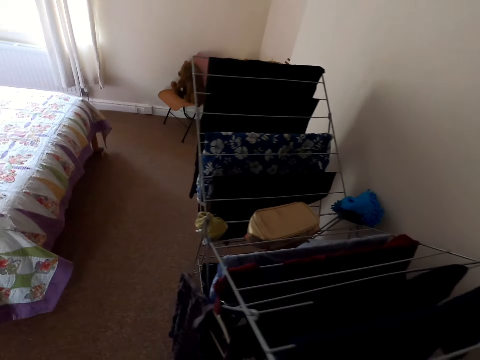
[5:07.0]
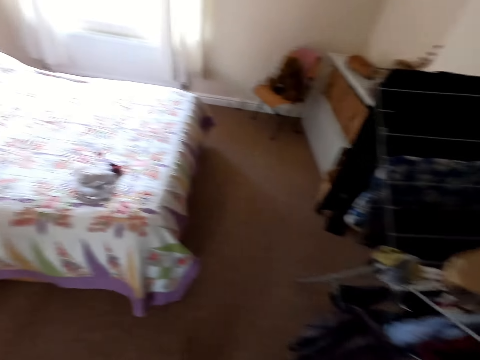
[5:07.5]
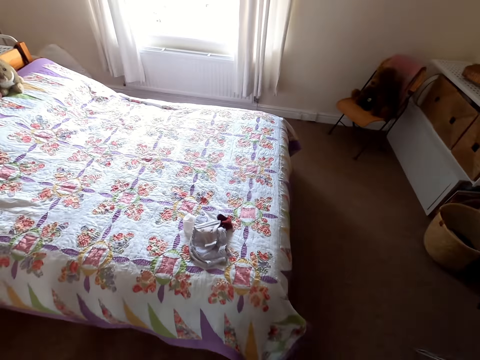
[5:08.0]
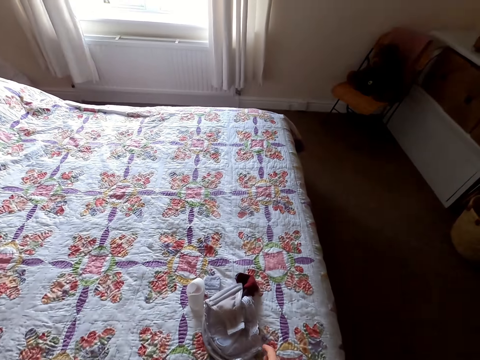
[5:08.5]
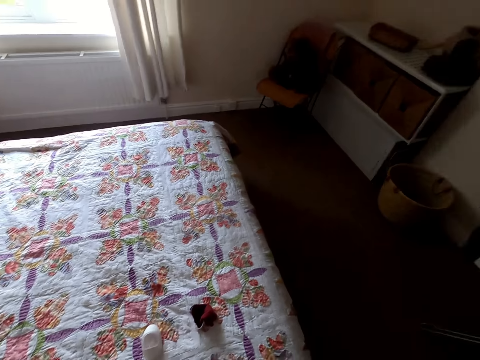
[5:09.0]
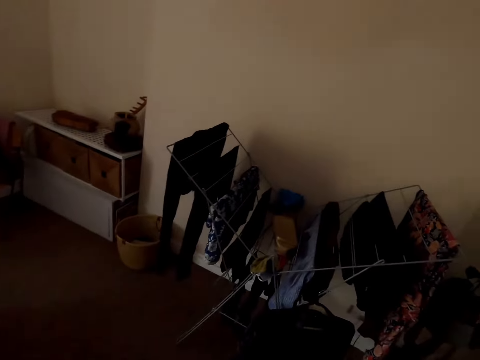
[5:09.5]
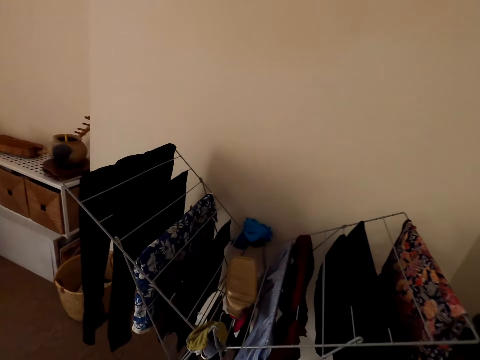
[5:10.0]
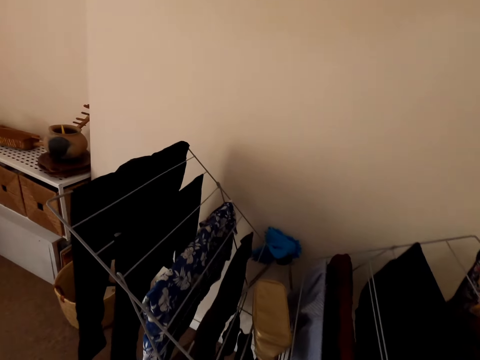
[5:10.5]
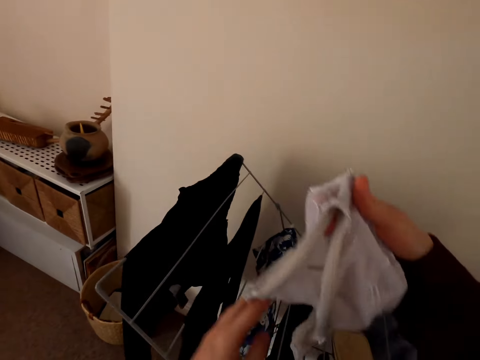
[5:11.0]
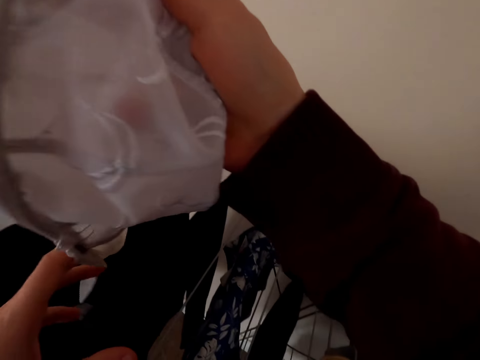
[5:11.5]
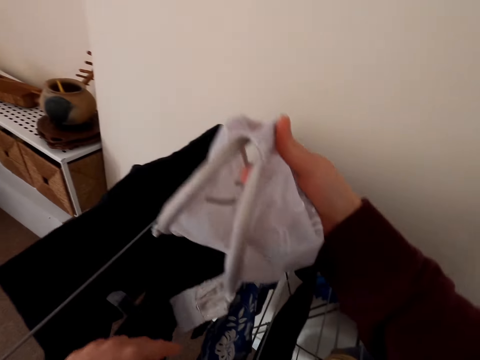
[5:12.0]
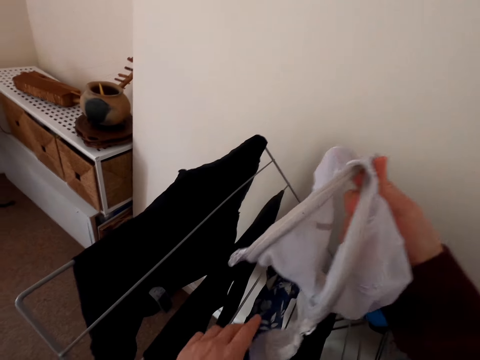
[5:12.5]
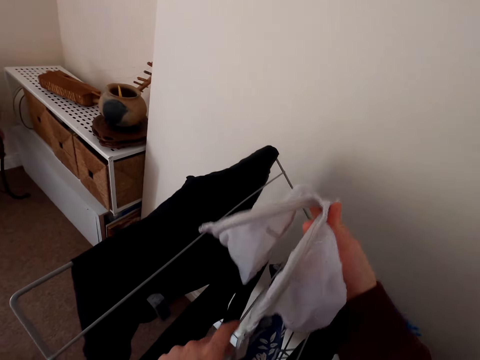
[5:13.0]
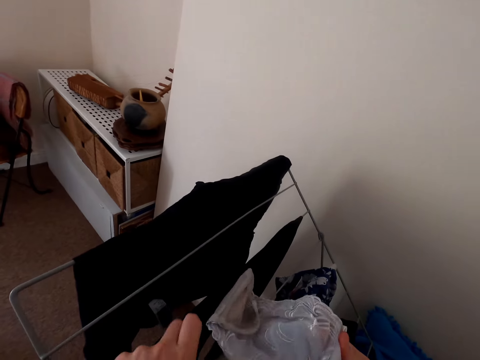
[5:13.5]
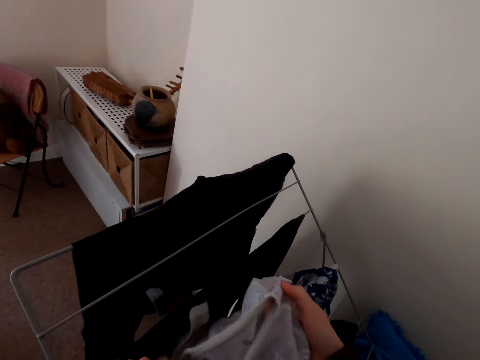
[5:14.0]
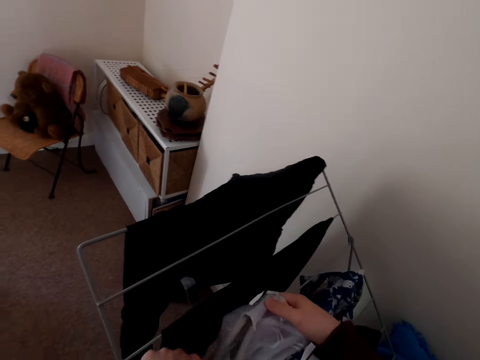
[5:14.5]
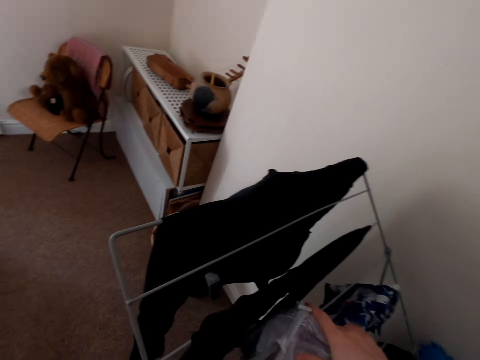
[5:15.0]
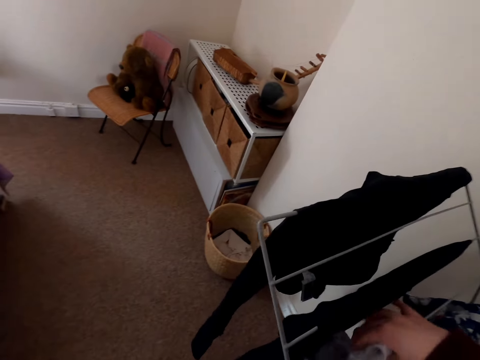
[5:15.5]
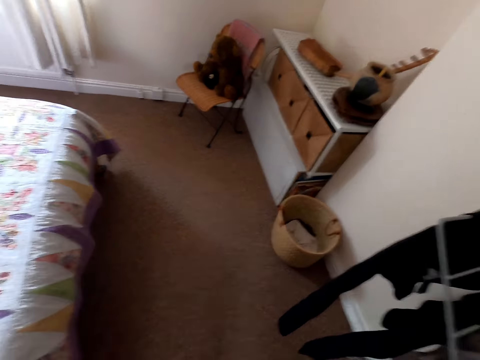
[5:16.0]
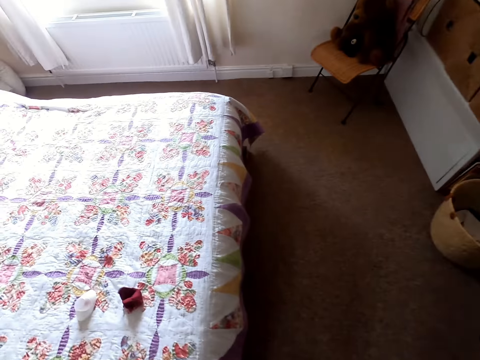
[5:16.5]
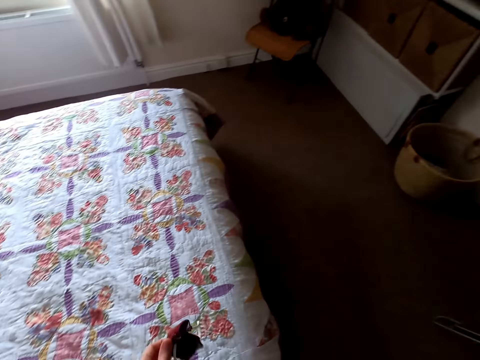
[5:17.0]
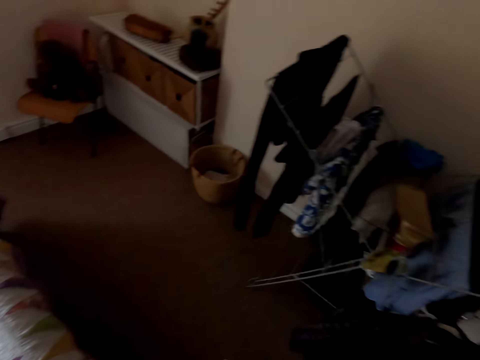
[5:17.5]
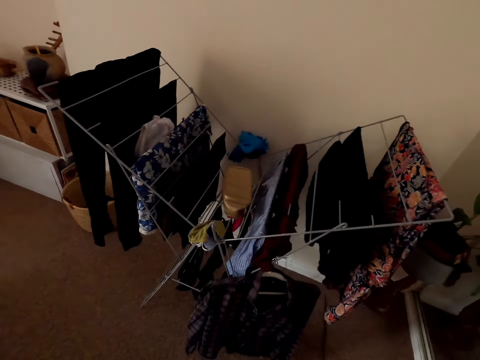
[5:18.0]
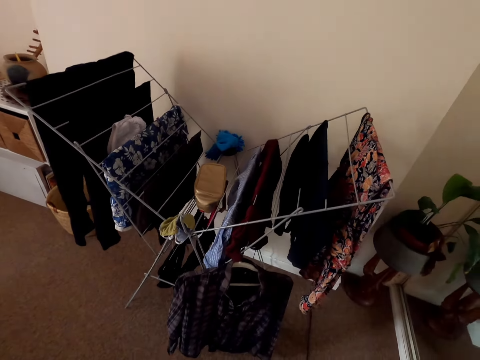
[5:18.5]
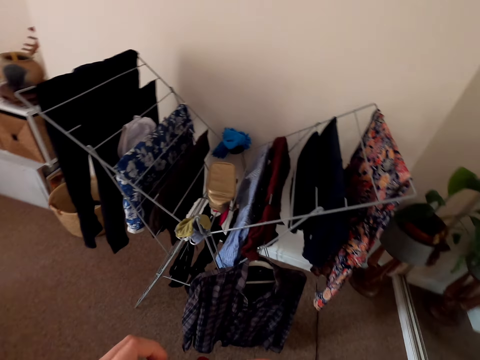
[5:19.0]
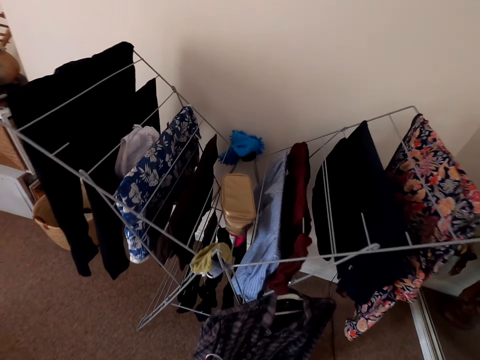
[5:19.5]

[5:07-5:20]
The camera wearer moves towards the bed. They walk around. They grab a bra from the bed. They put the bra on the rack with both hands. They move towards the bed. They pick a face mask from the bed. They move towards the clothes rack.
